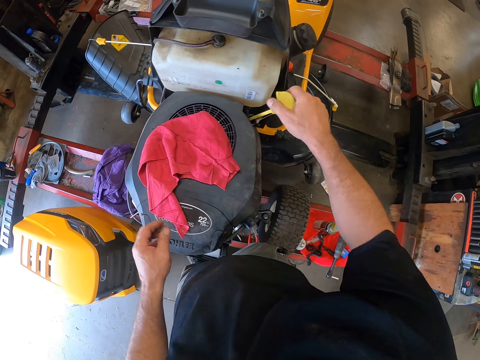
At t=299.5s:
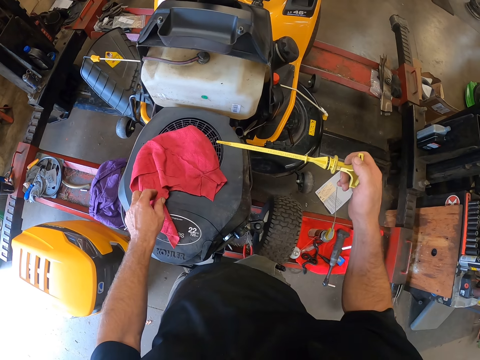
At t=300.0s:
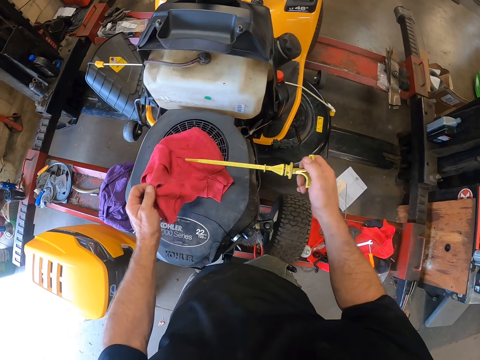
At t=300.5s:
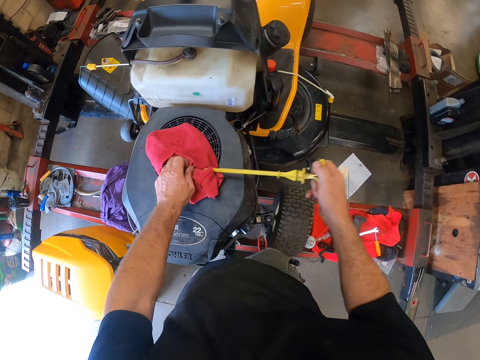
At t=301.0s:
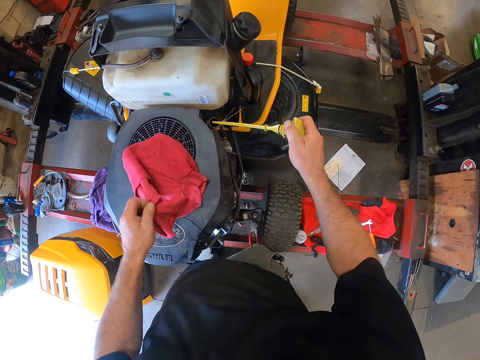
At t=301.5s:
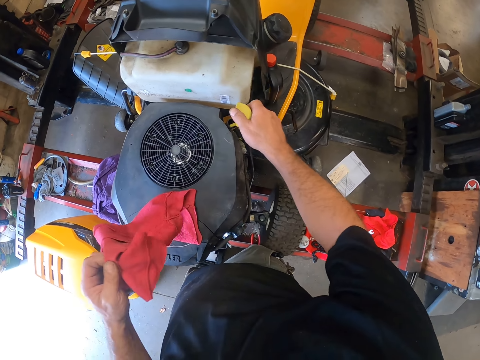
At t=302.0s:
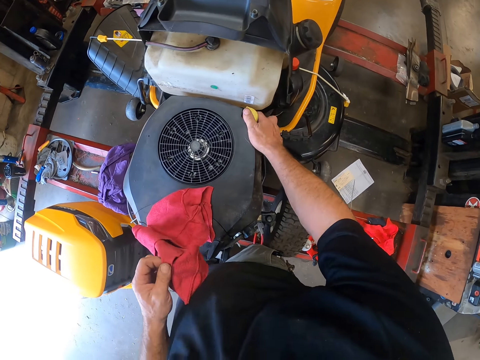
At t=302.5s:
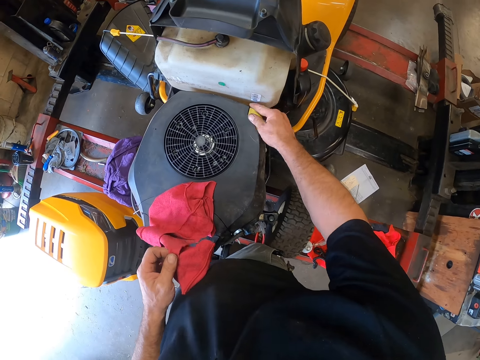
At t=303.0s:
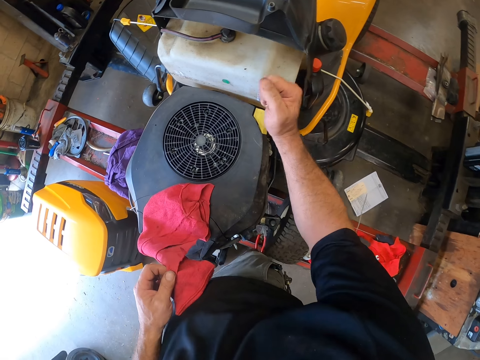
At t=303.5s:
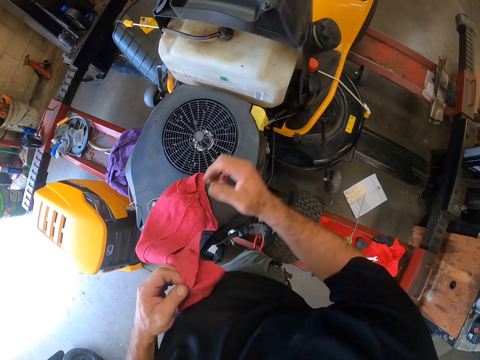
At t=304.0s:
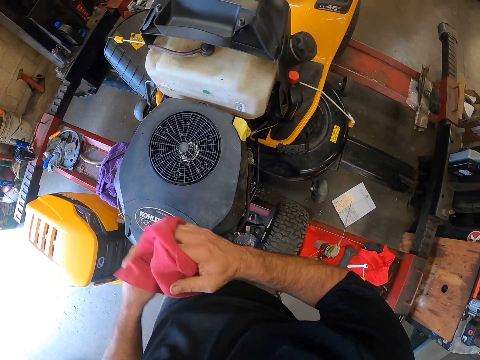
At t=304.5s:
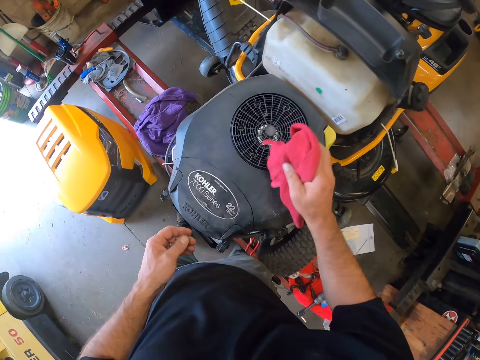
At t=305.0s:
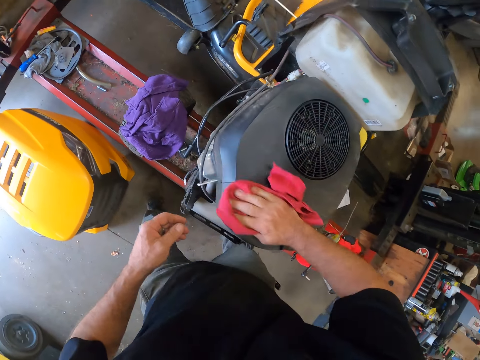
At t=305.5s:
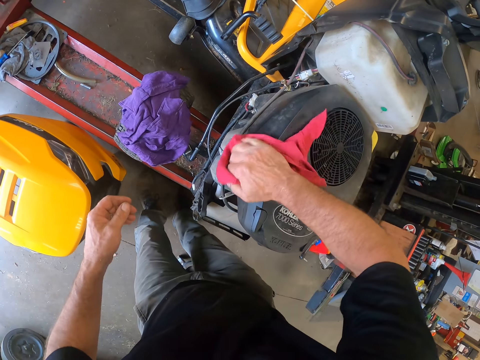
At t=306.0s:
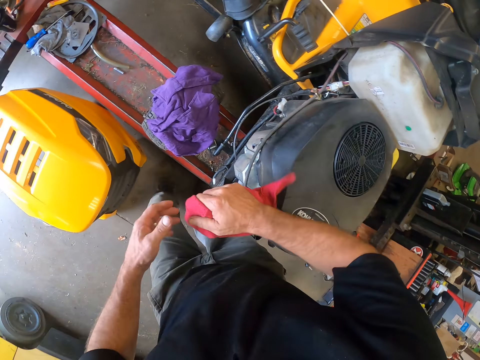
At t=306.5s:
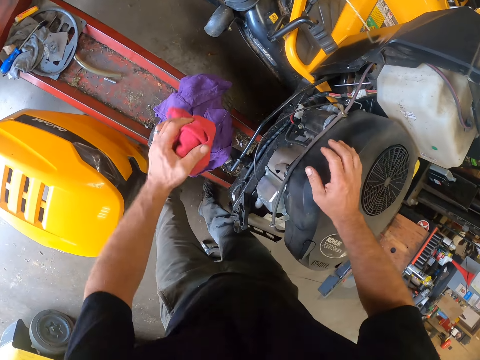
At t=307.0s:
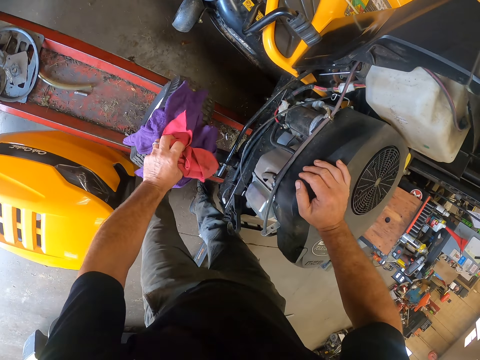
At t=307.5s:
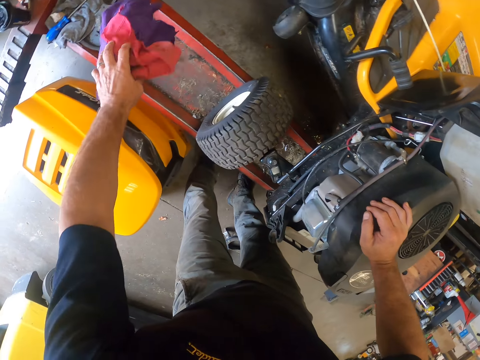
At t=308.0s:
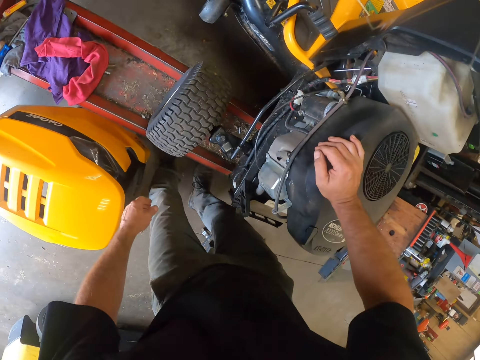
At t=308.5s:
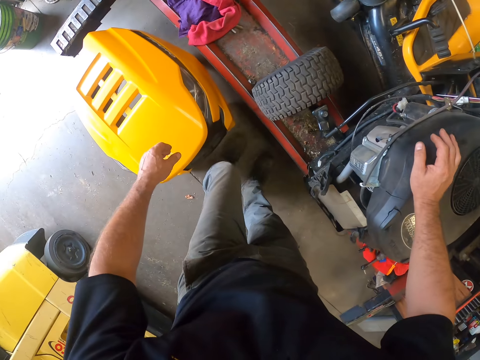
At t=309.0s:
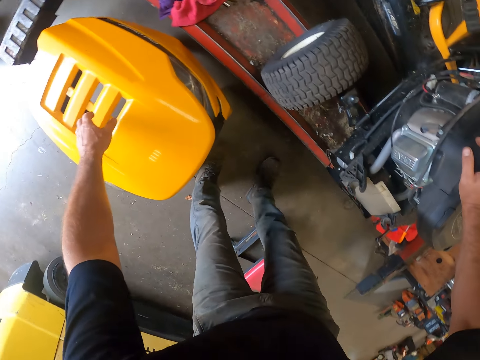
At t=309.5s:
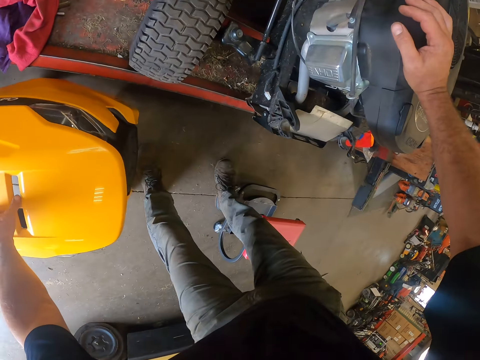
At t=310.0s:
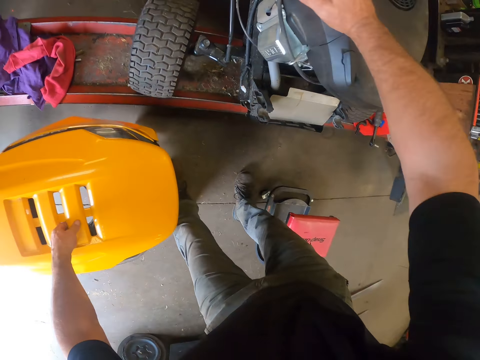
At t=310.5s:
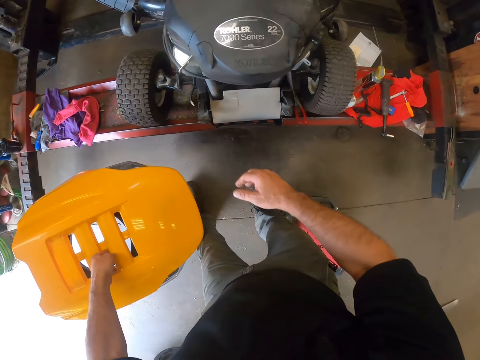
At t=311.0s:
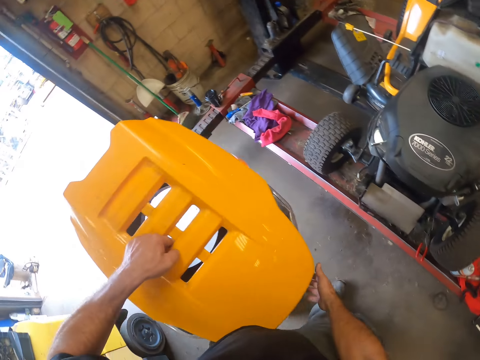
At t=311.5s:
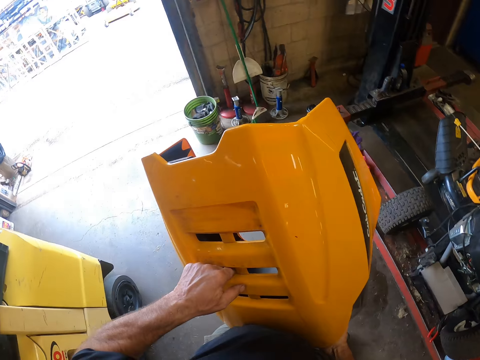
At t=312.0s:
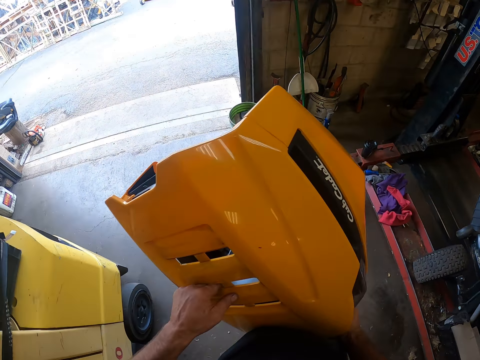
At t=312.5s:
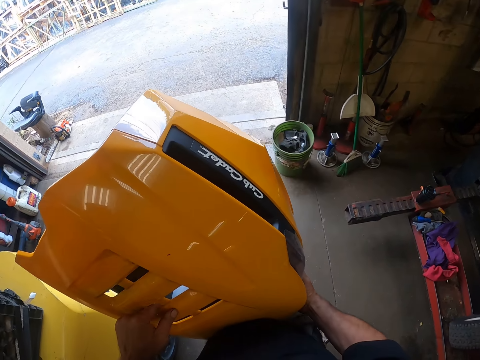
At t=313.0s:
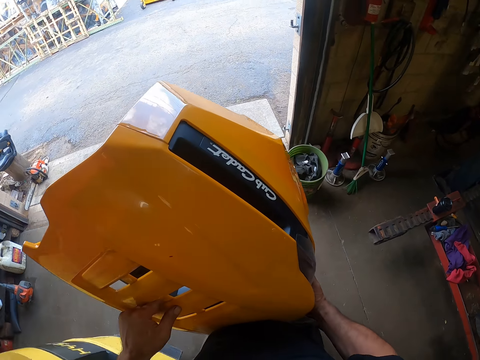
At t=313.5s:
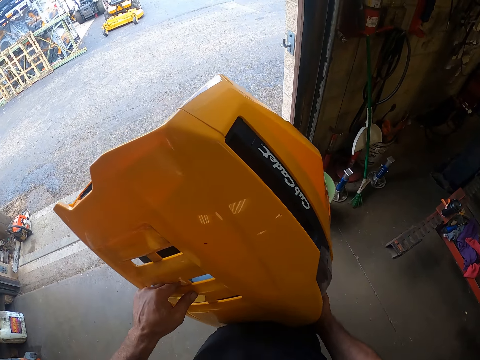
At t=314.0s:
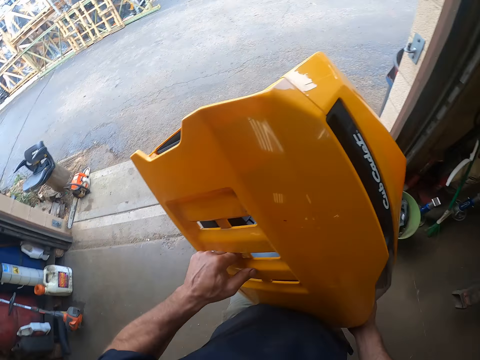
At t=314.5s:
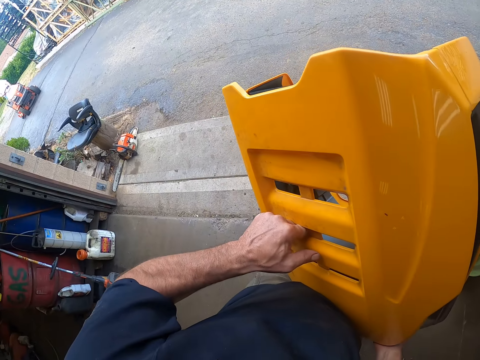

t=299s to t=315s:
The camera wearer pulls out the oil gauge of the mower with his right hand. He holds the napkin on the mower with his left hand. He wipes the oil gauge with the napkin. He raises the napkin from the top of the mower. He inserts the oil gauge into the mower. He hits the oil gauge with his right hand. He wraps the napkin around his right hand. He wipes the top of the mower with the napkin in his right hand. He passes the napkin to his left hand. He places his right hand on the mower. He drops the napkin on another napkin on the tyre of the mower with his left hand. He picks up both napkins on the tyre of the mower with his left hand. He places both napkins on an iron platform with his left hand. He picks up a lawn mower deck cover or mower case from the floor. He holds the mower case with both hands. He walks around the workshop.

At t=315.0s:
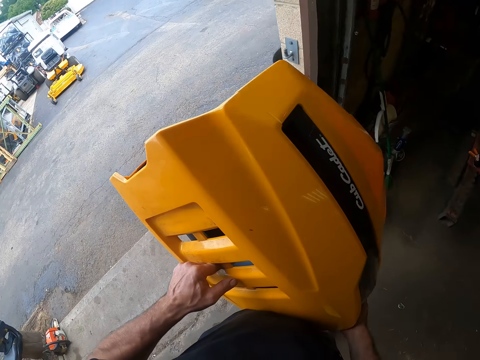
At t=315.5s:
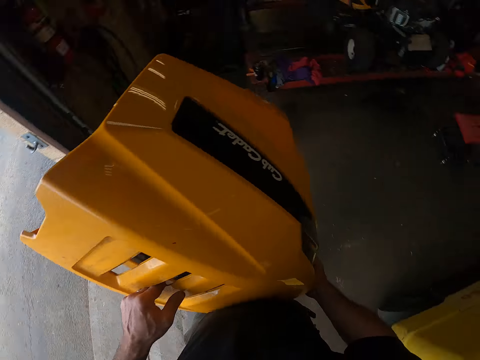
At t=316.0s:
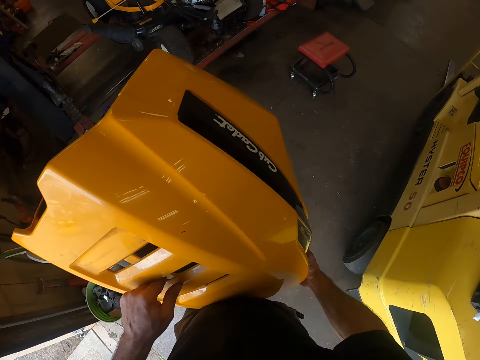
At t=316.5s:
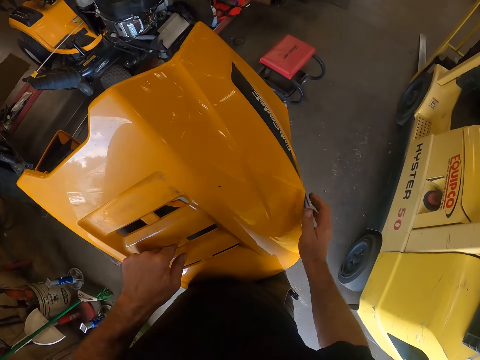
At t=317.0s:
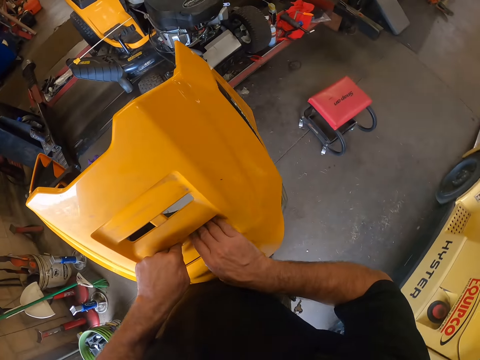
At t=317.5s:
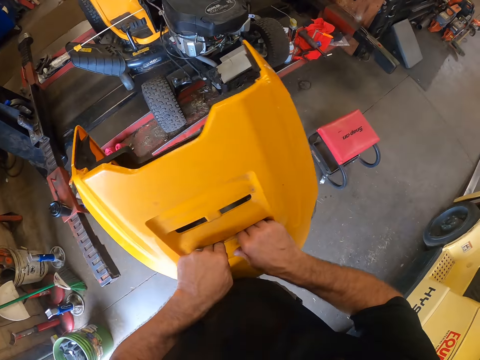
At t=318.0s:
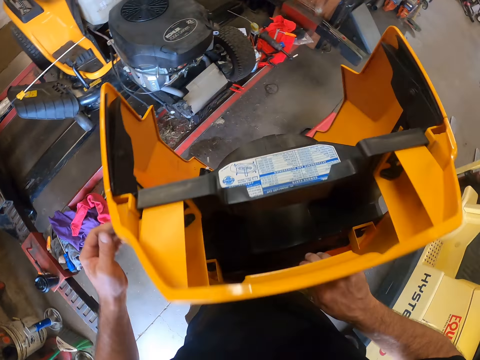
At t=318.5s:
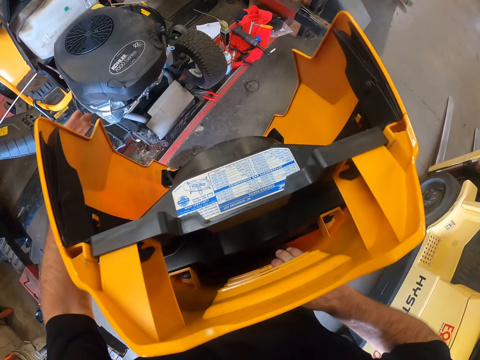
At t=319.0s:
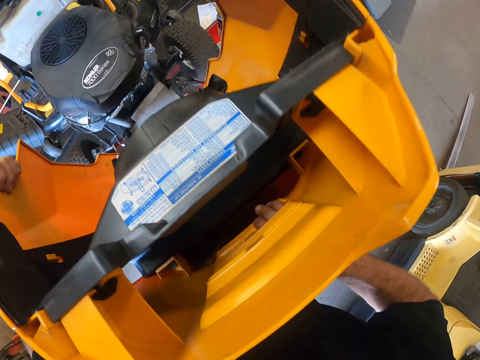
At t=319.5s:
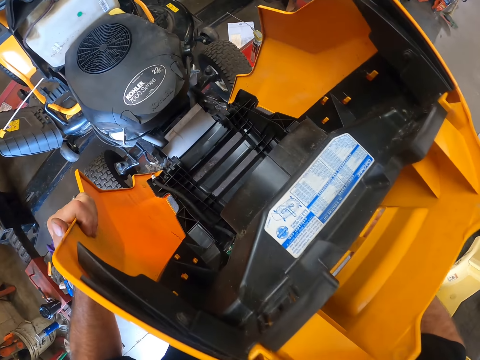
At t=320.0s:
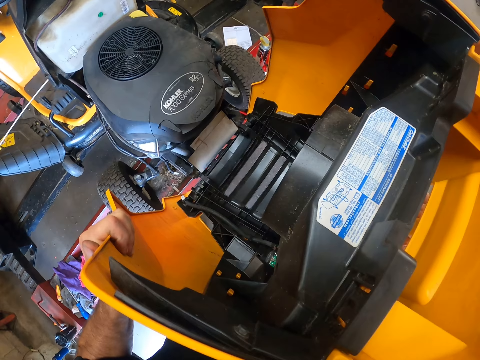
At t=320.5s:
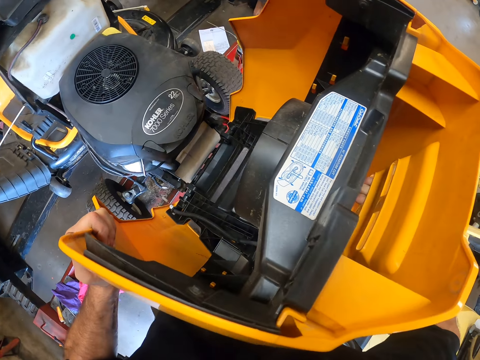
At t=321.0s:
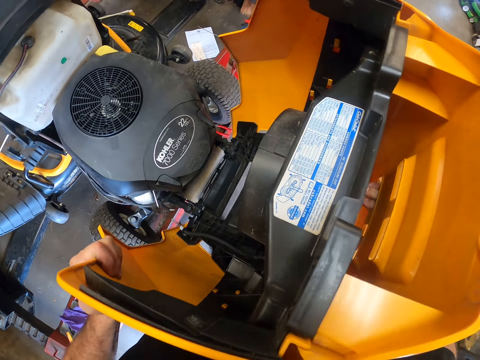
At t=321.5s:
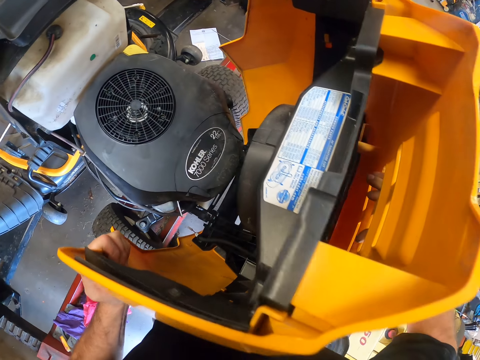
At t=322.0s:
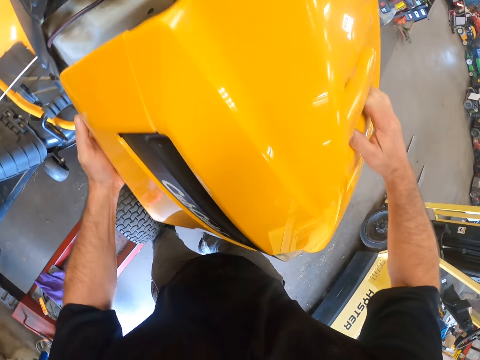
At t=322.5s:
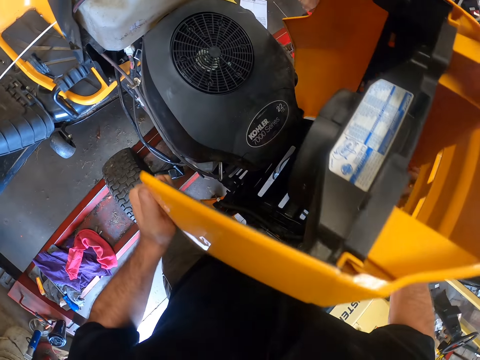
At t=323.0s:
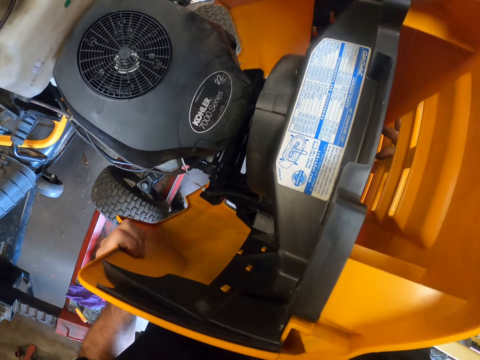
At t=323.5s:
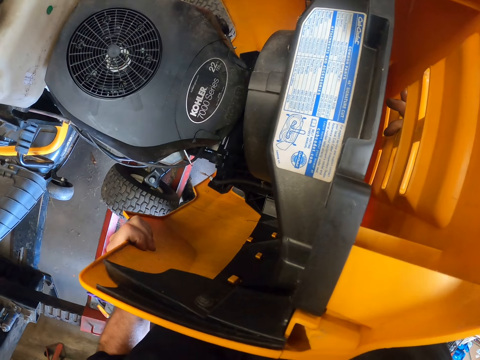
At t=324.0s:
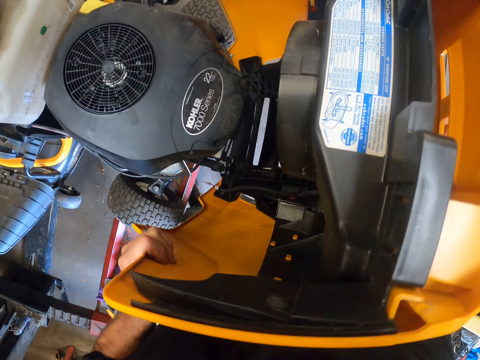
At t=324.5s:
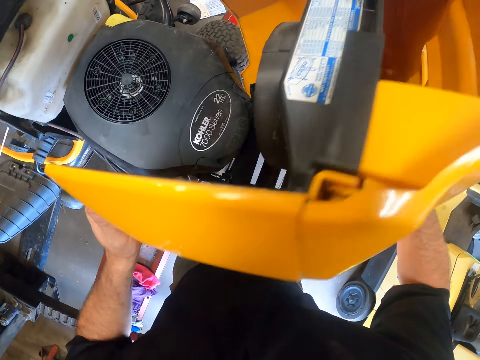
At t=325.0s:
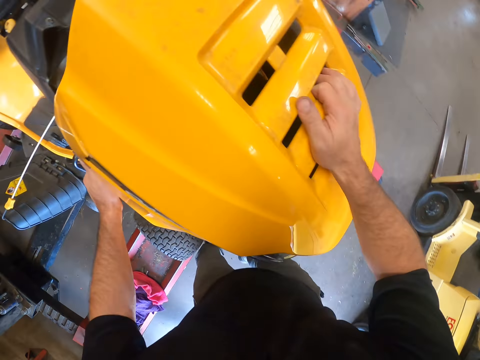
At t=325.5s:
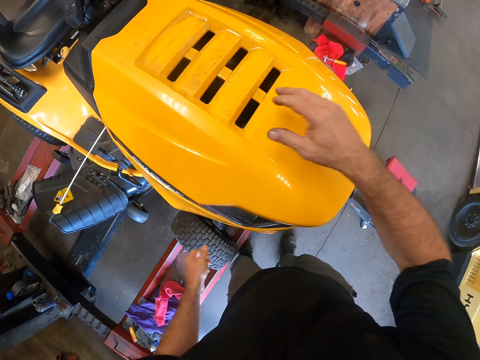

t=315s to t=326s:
The camera wearer adjusts his hands around the mower case. He fixes the mower case on the mower with both hands.
